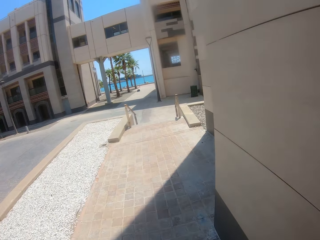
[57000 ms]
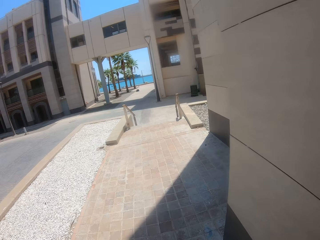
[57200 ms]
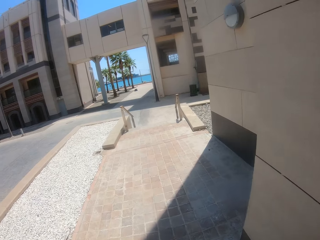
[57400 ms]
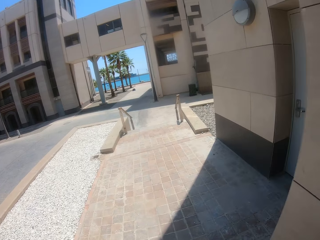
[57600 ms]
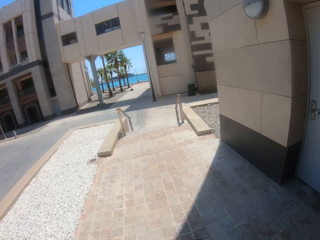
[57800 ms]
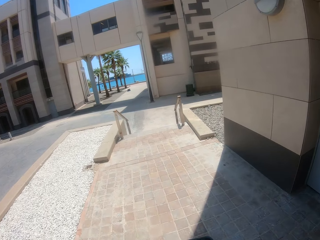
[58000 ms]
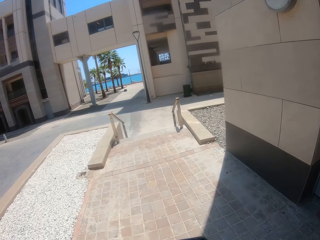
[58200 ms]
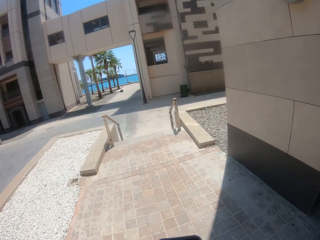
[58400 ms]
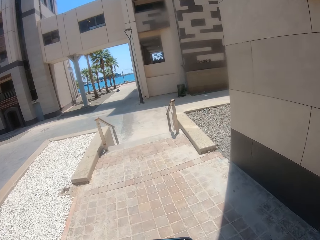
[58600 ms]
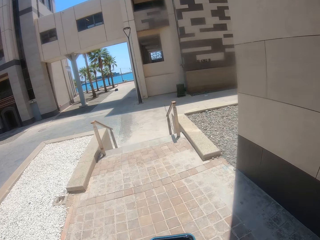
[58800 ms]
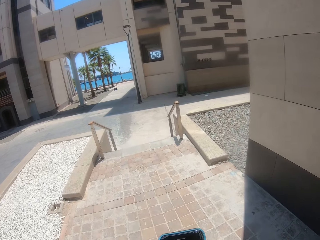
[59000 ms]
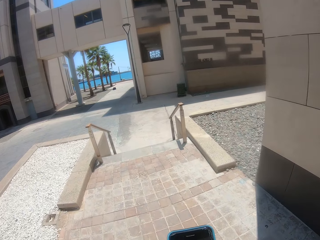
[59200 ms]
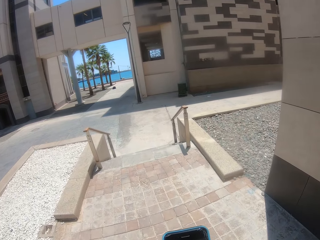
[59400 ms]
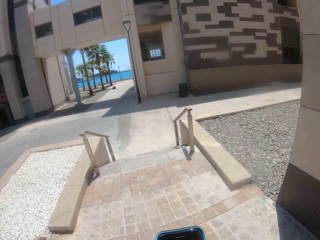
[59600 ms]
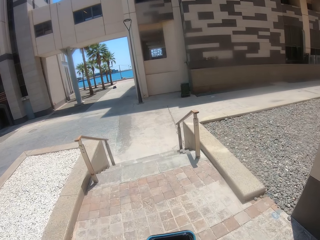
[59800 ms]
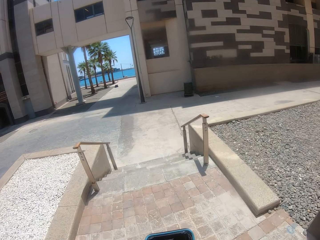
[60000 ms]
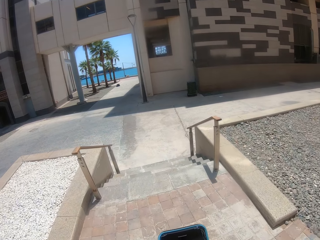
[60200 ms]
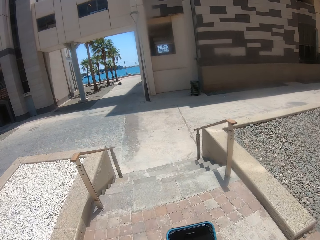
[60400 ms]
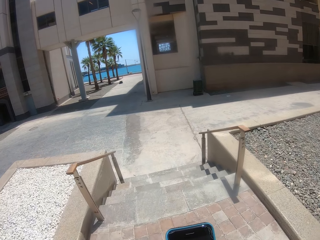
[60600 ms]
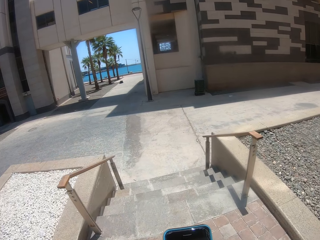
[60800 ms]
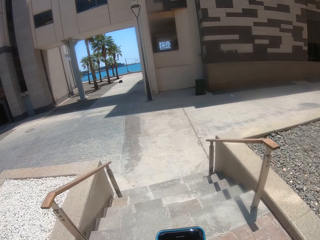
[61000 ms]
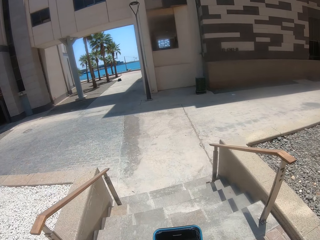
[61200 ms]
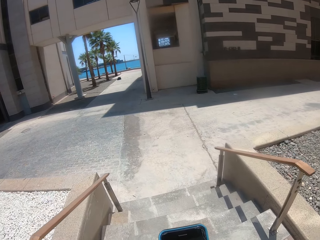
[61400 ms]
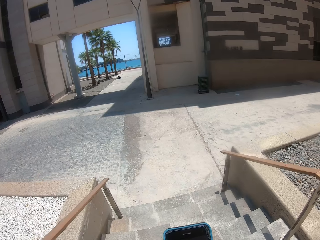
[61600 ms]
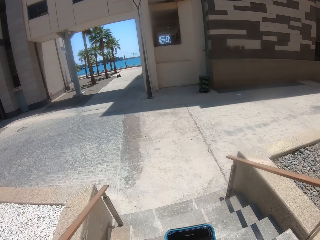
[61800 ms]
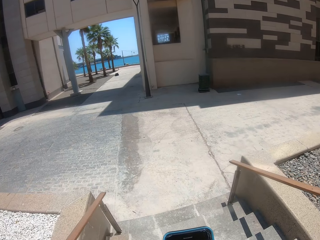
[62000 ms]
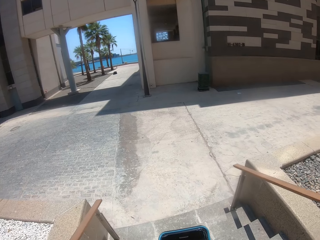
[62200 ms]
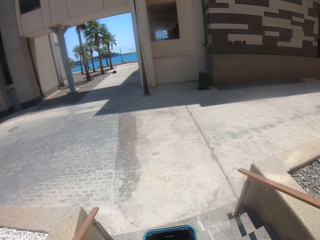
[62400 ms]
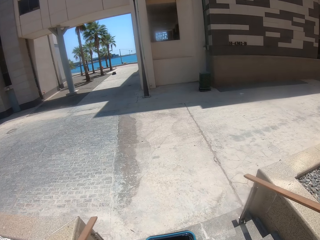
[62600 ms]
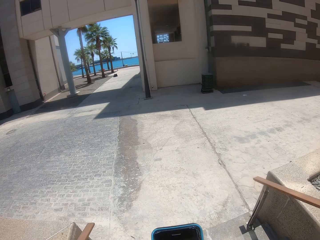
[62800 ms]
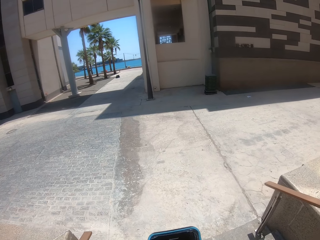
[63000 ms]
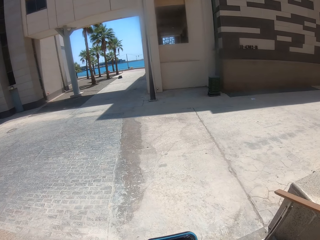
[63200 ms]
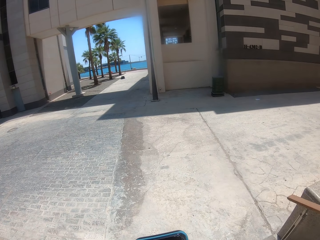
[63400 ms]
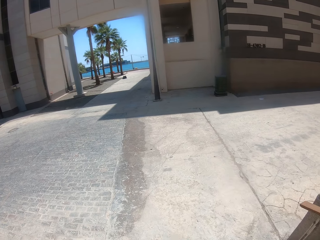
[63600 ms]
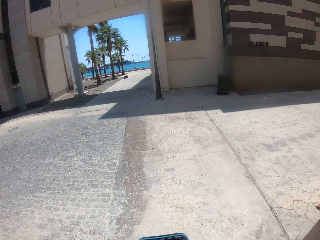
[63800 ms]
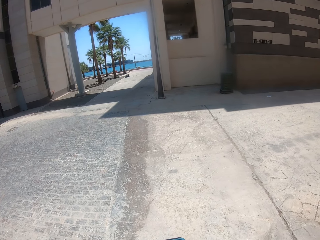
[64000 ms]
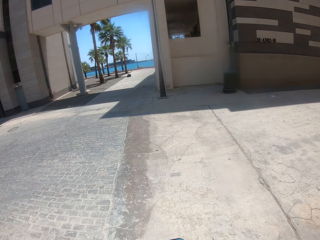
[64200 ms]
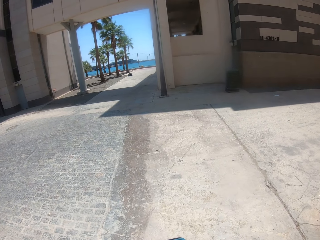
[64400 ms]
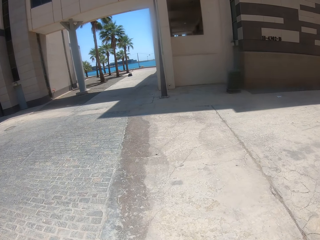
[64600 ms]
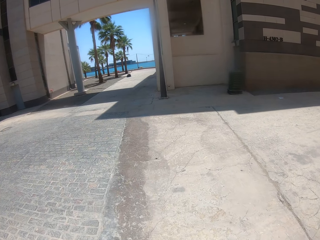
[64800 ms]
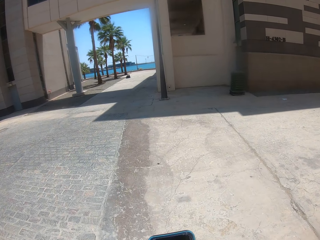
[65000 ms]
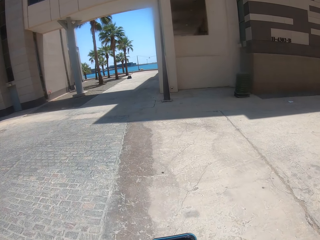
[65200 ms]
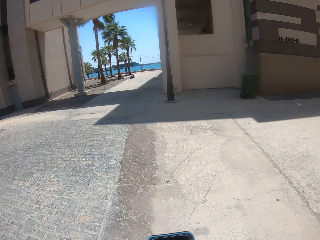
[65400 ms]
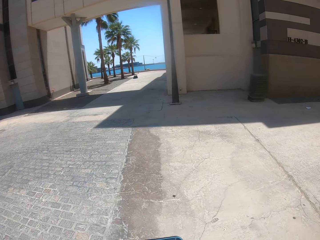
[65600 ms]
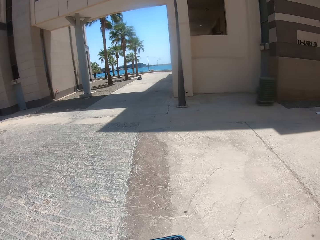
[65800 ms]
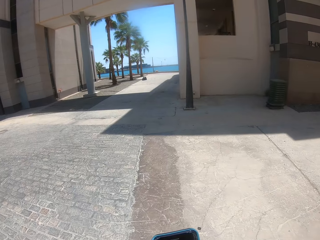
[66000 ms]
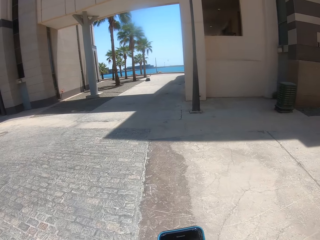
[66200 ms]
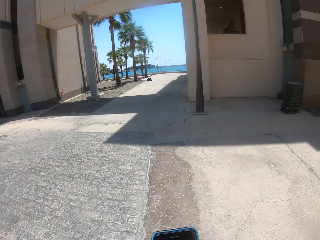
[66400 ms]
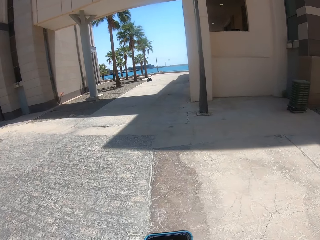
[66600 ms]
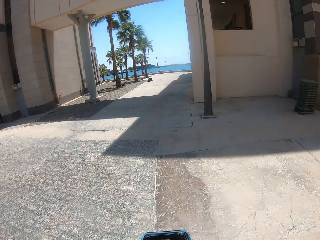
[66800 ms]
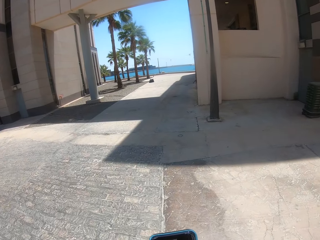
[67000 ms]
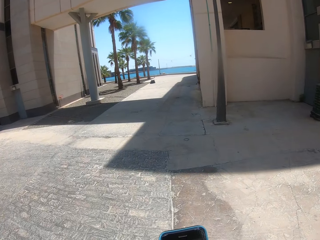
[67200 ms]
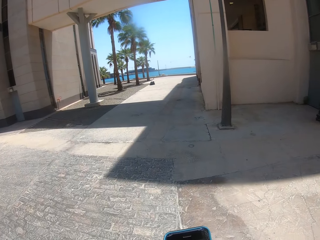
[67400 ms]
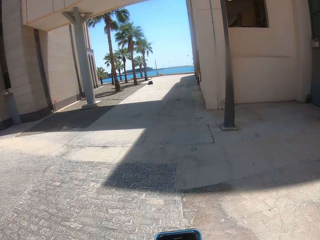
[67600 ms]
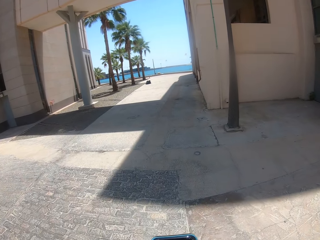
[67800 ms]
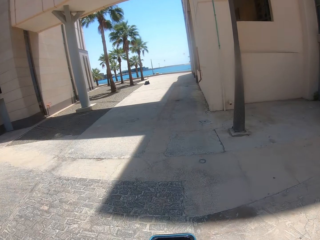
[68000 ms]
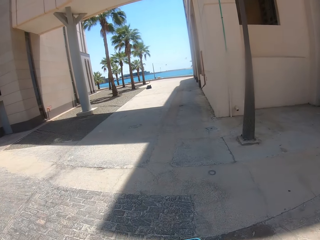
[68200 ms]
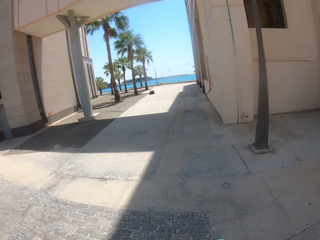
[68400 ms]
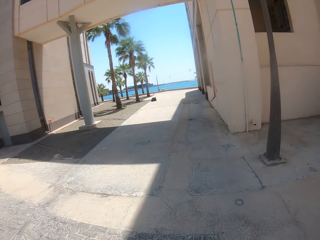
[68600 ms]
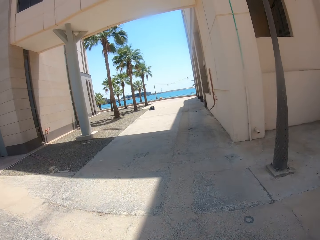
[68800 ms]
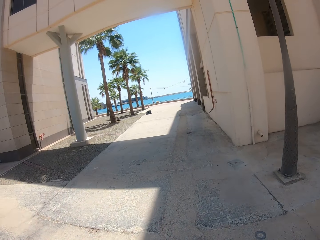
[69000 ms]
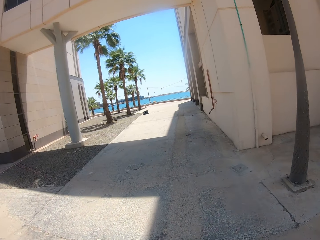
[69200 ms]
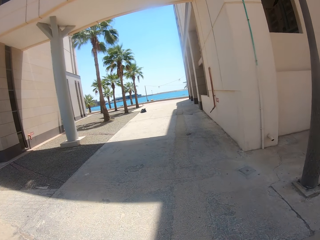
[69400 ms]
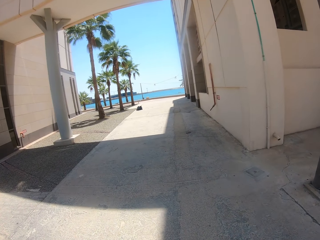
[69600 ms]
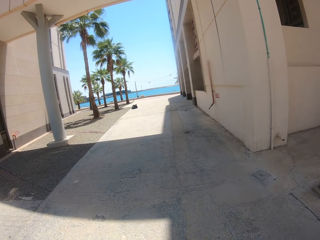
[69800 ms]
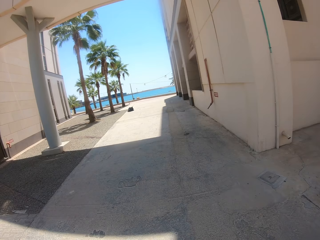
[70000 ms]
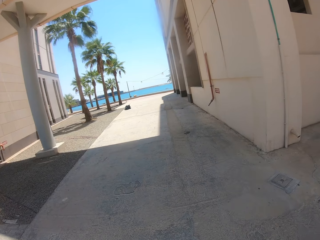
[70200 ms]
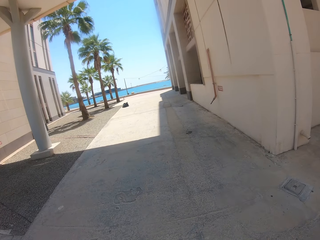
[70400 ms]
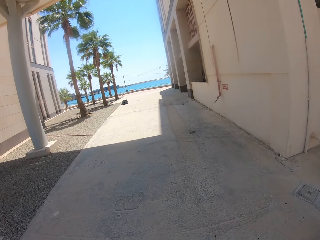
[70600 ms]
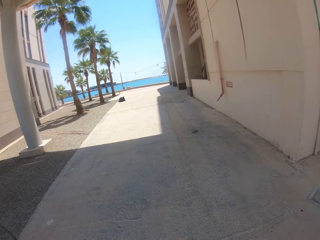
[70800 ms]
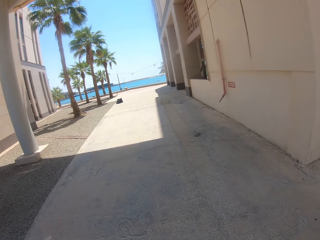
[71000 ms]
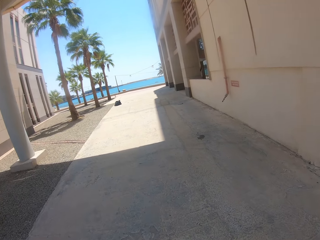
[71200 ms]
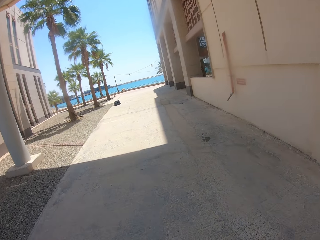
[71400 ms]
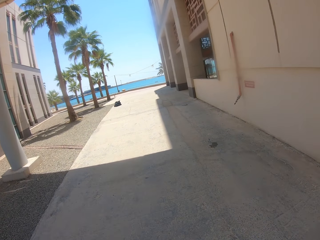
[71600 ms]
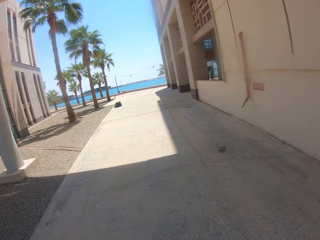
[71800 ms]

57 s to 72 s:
The camera wearer uses their phone. They hold the phone. They walk down the stairs. They use their phone. They walk around the compound.

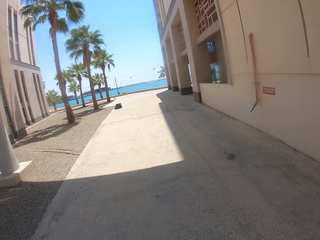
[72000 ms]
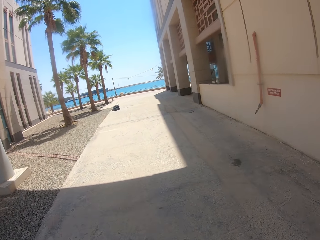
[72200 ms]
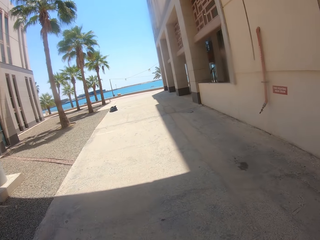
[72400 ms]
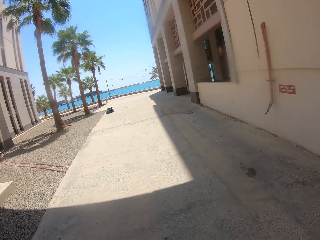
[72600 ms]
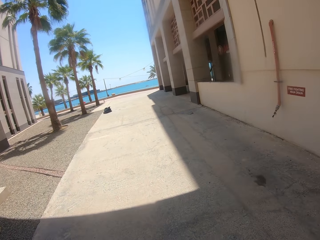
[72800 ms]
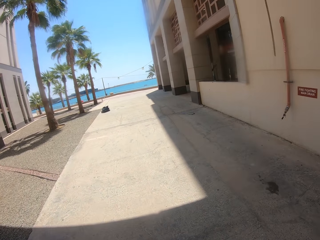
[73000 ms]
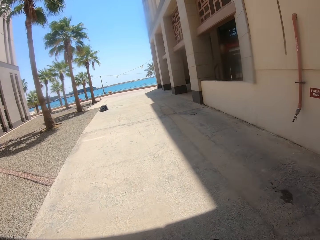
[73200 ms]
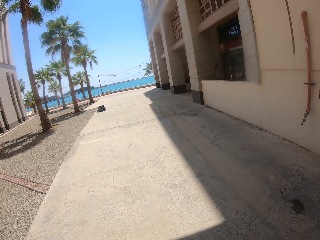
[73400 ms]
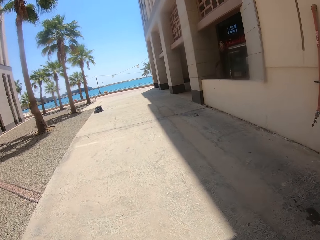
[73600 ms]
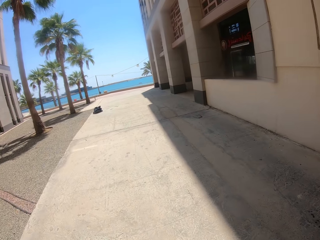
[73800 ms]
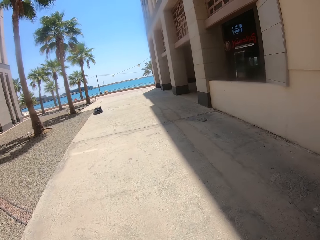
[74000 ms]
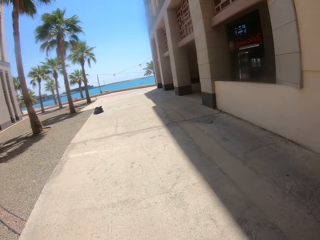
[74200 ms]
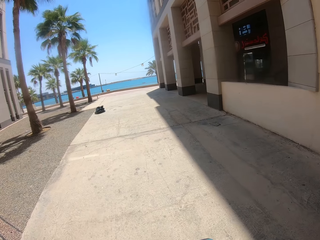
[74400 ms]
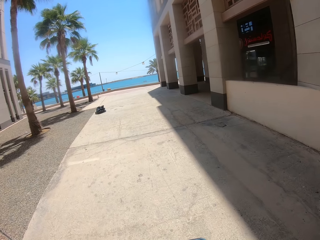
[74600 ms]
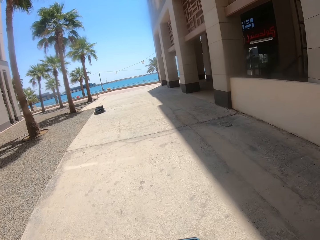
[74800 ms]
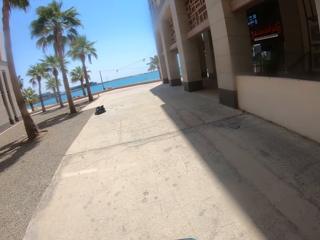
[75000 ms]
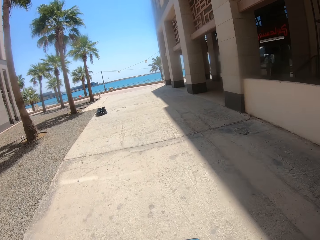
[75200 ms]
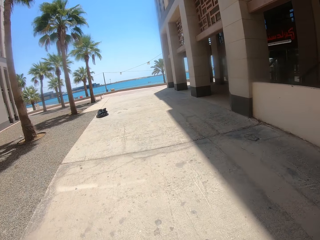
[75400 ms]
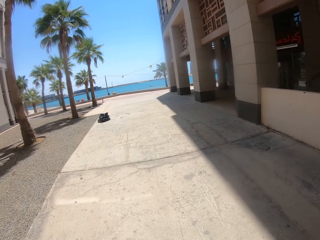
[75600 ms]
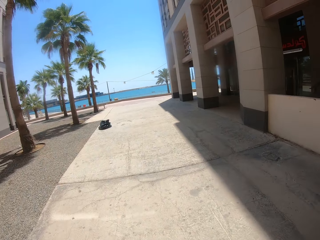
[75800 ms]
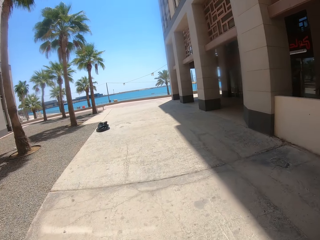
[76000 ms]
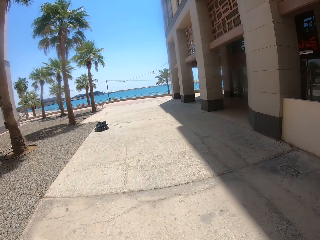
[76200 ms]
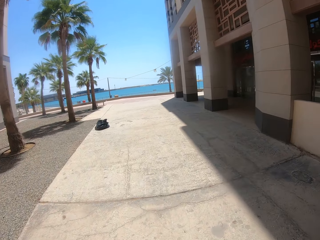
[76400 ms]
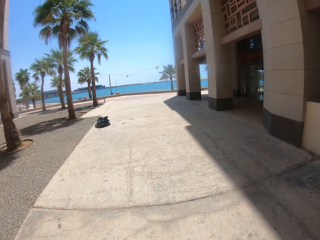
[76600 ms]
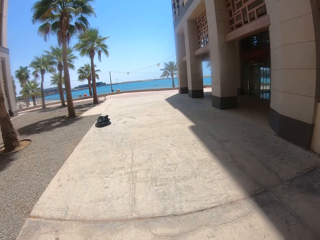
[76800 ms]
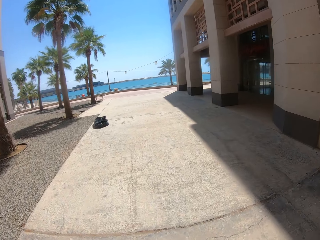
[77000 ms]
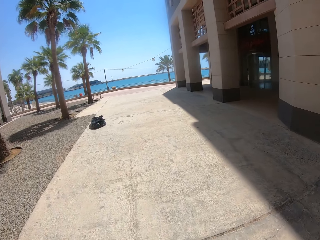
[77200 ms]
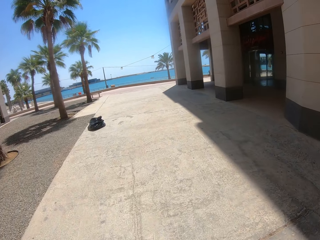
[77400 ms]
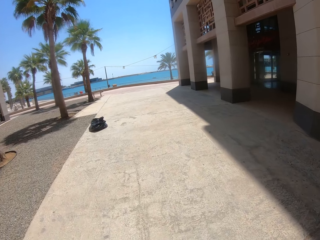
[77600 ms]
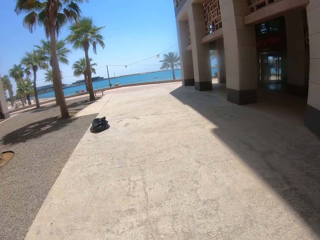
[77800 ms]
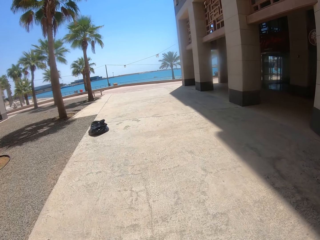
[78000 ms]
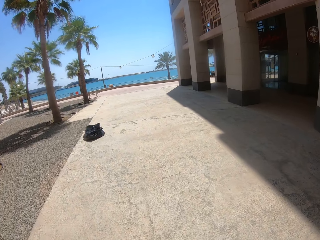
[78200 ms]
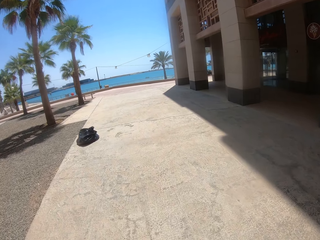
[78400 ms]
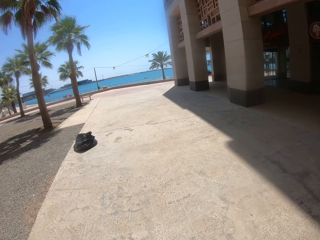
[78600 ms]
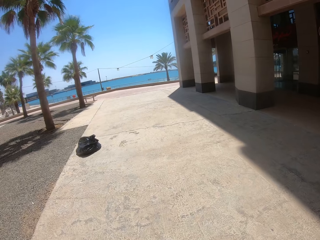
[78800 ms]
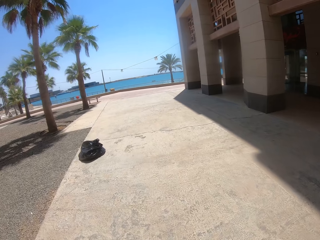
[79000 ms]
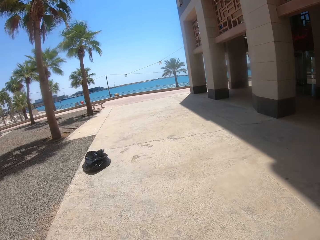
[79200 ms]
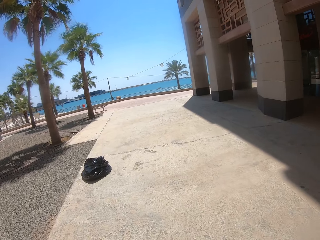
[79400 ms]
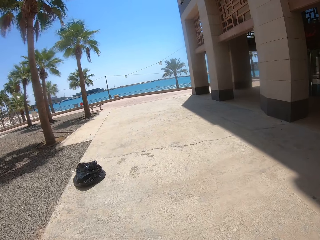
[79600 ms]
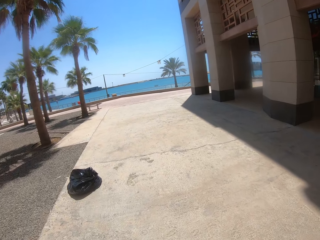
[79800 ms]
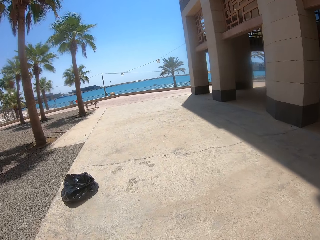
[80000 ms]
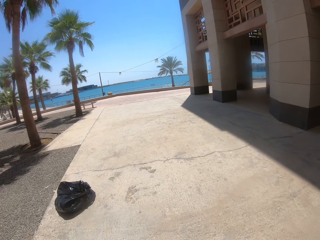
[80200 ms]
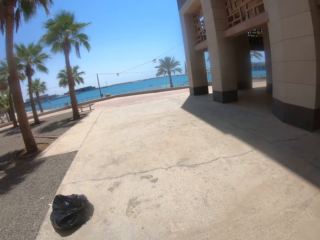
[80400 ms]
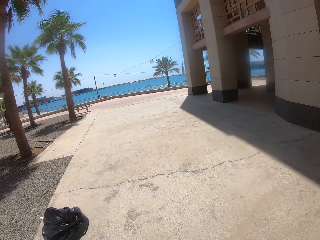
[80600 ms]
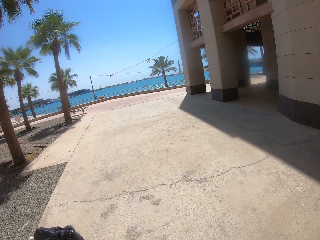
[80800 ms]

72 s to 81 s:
The camera wearer walks on the sidewalk.
